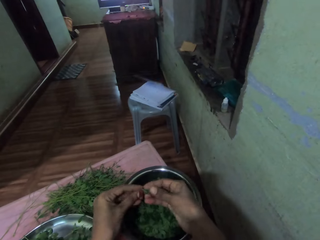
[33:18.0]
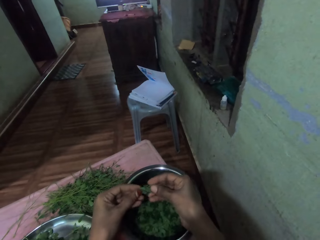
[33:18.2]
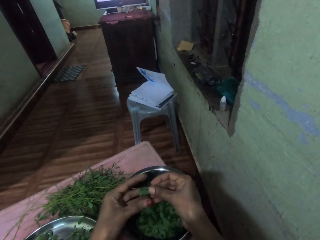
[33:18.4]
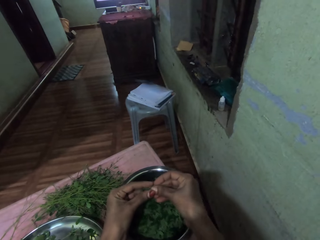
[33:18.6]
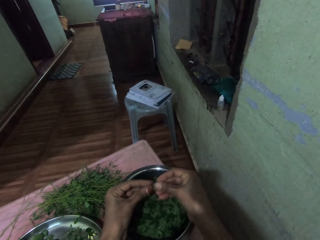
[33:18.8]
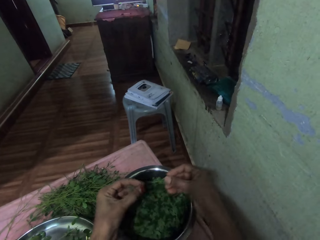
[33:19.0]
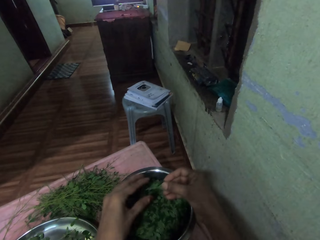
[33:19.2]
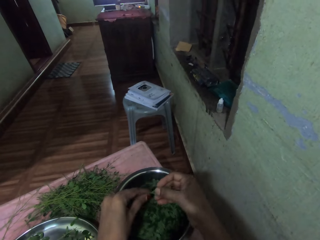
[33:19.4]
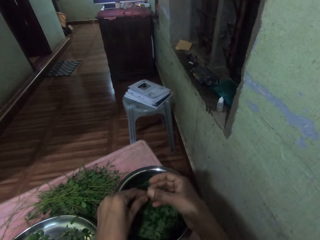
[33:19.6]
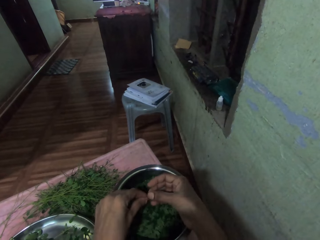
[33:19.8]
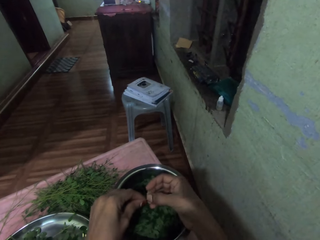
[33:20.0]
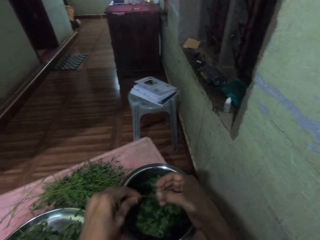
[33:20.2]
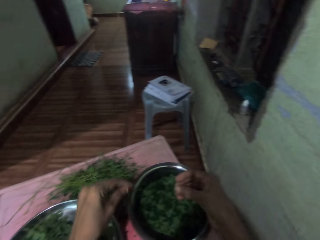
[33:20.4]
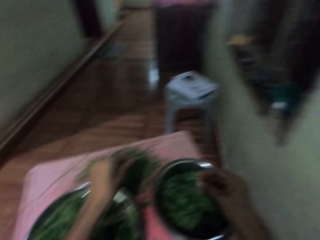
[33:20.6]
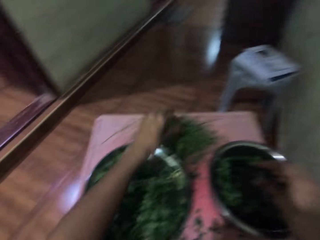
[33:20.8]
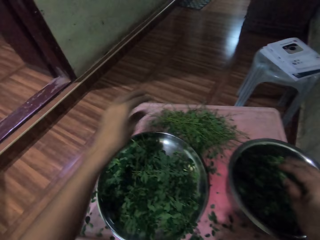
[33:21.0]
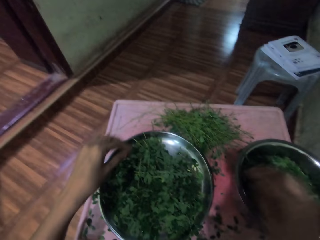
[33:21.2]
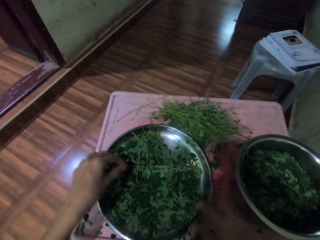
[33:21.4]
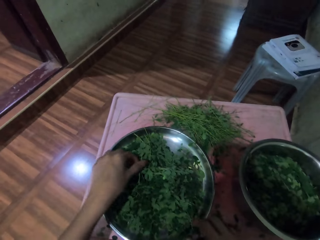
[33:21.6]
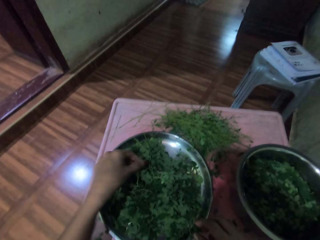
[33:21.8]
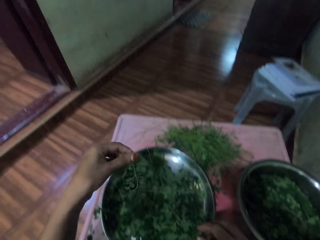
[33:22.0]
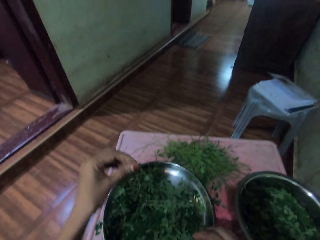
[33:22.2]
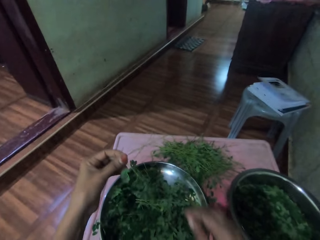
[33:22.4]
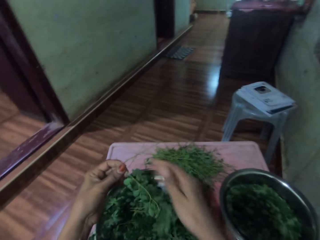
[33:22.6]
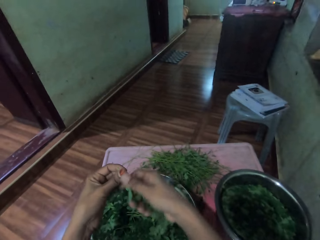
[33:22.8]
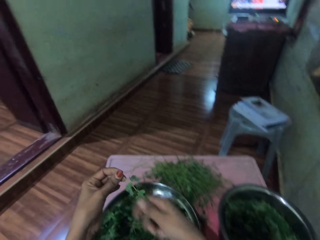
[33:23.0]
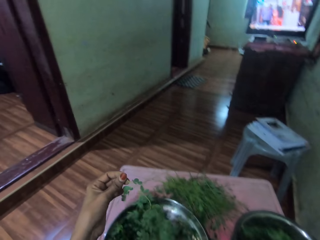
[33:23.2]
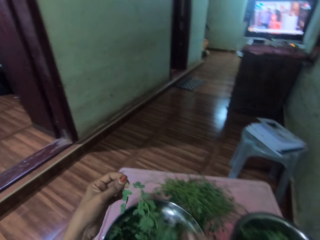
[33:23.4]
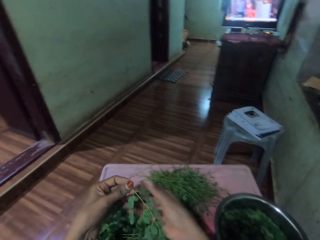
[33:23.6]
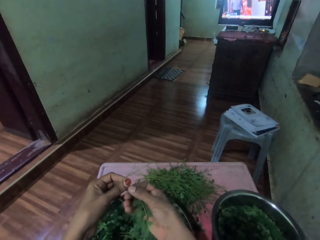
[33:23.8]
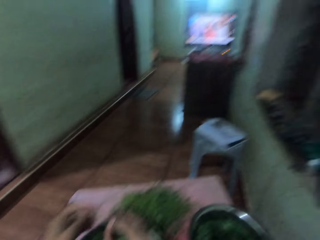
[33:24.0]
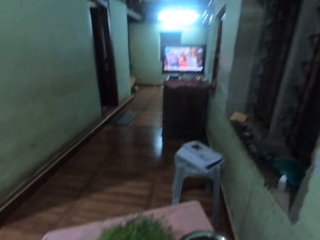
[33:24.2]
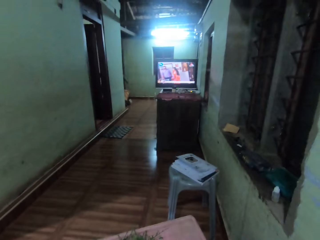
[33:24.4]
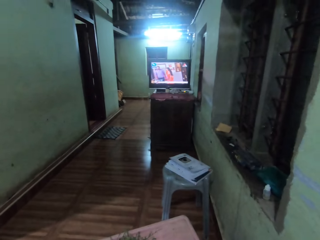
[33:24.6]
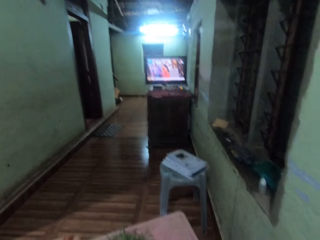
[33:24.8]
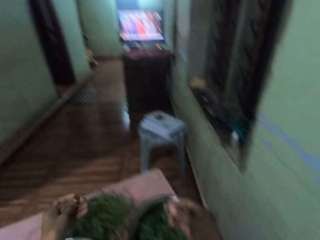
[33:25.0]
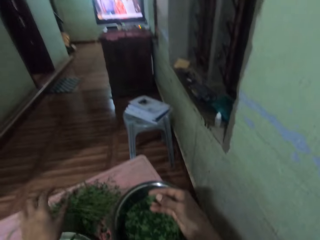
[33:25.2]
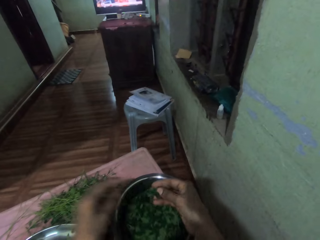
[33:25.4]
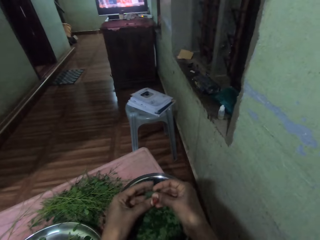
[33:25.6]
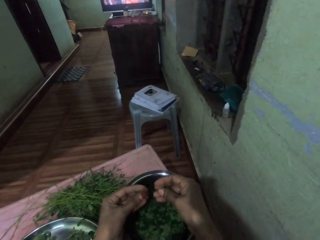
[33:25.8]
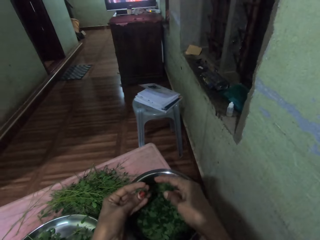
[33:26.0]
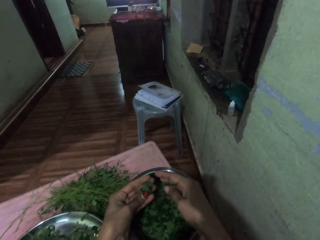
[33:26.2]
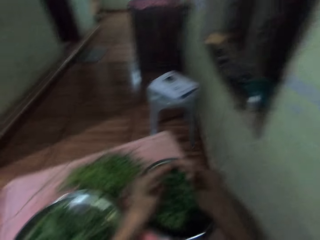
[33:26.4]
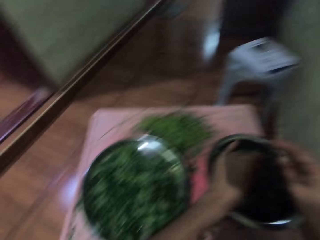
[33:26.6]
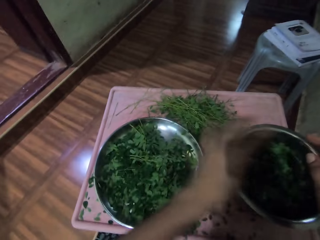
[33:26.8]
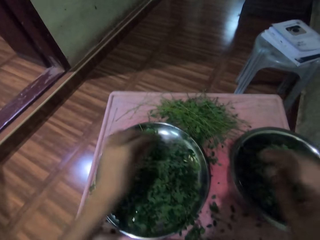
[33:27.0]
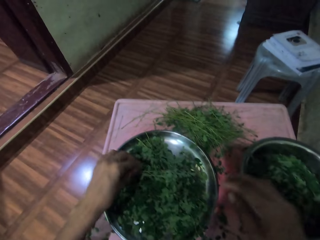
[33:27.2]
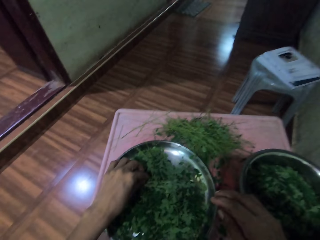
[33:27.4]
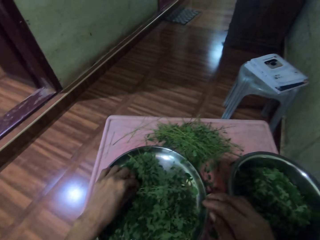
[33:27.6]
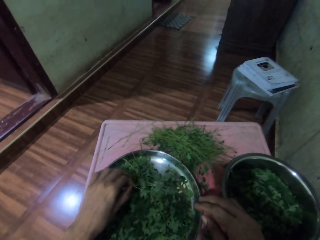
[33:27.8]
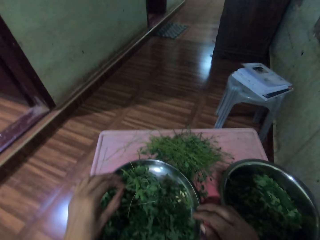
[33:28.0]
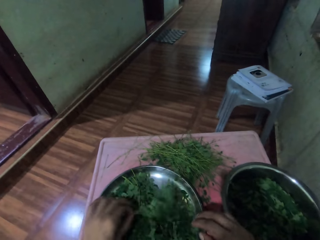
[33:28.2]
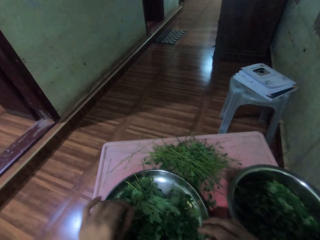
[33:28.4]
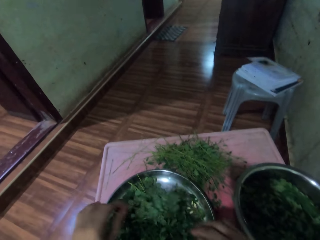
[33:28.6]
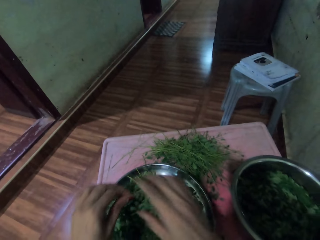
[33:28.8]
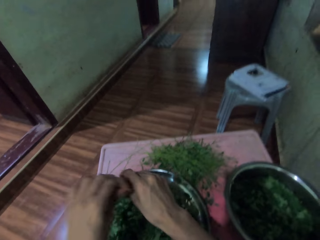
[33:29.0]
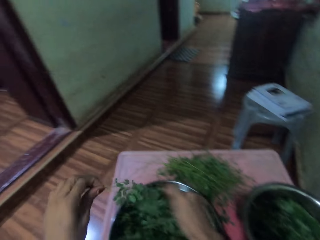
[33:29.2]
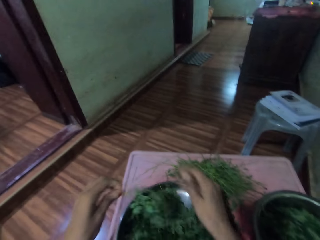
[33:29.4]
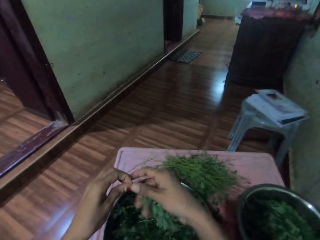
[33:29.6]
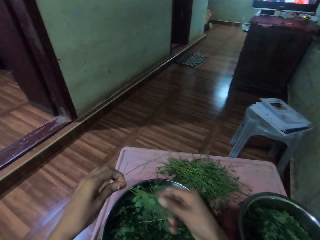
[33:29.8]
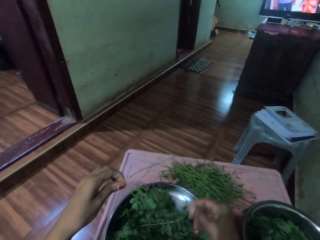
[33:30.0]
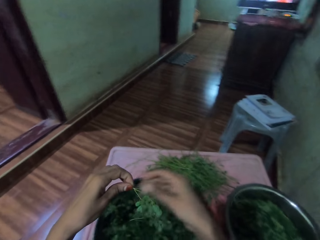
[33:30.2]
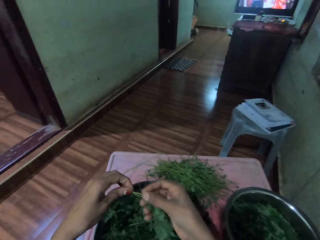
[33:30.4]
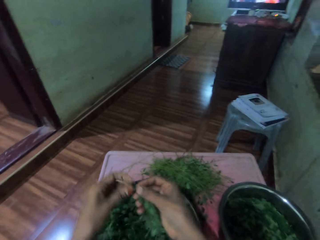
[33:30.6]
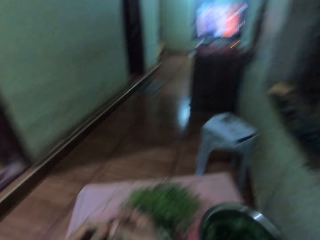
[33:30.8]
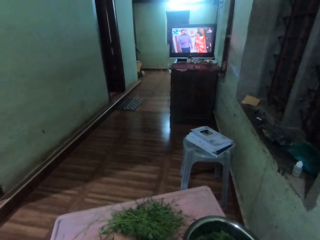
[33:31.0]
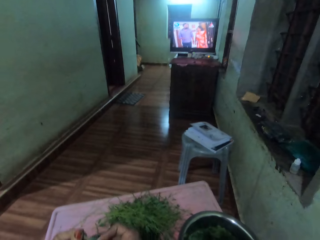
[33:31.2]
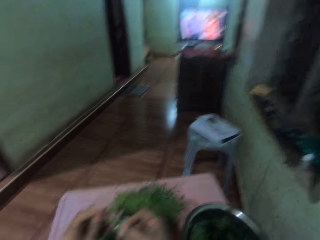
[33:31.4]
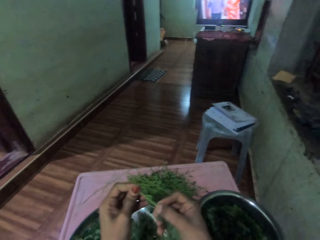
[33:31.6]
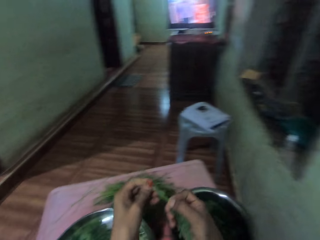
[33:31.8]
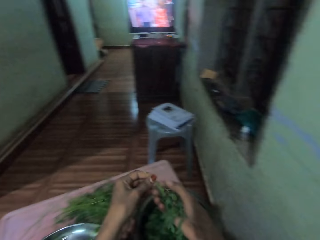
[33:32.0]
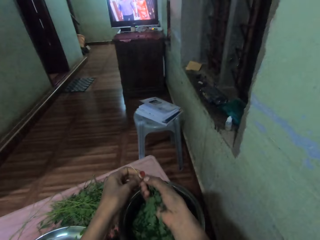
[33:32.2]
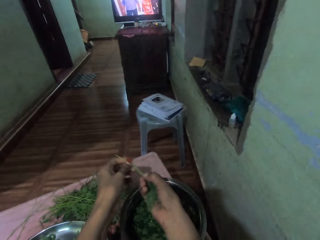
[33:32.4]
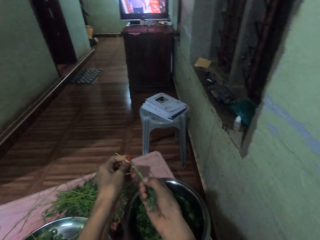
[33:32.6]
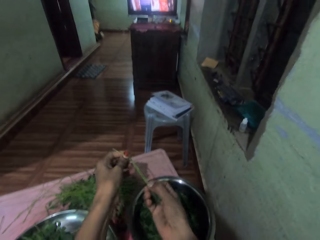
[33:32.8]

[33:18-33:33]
The camera wearer drops down the stem with his left hand. He puts vegetables in the basin. He peels the leaves with his left hand. He drops down the stem with his left hand on the table. He picks the plant with his left hand from the tray. He peels the leaves with his right hand. He removes the vegetables from the stalk. He looks at the television. He puts the leaves on the basin with both hands. He picks the plant with his left hand from the tray. He shakes the plant with his left hand. He peels the leaves with his right hand. He removes the vegetables from the stalk.

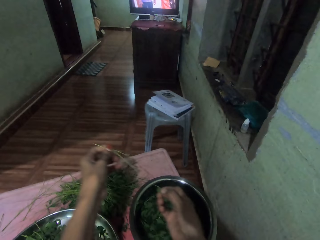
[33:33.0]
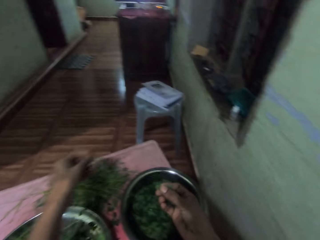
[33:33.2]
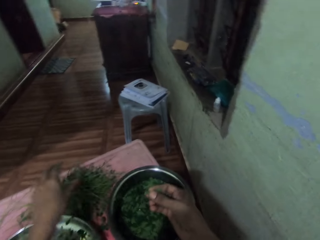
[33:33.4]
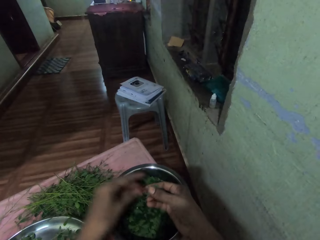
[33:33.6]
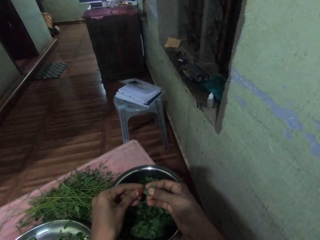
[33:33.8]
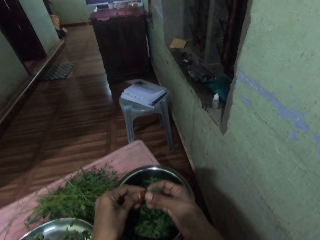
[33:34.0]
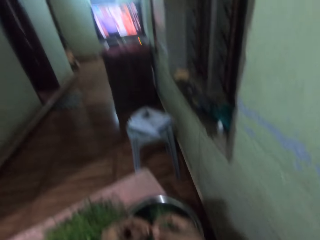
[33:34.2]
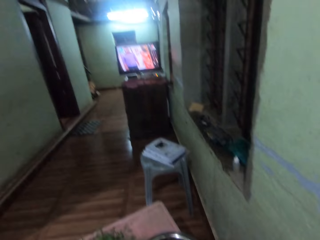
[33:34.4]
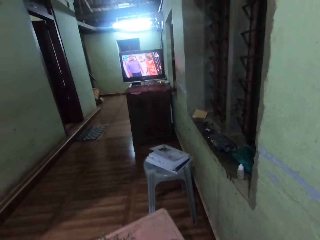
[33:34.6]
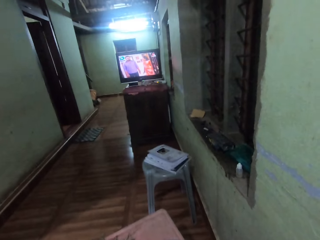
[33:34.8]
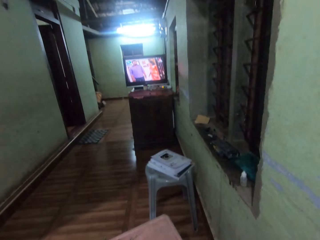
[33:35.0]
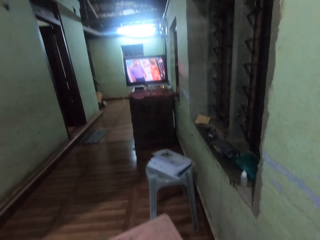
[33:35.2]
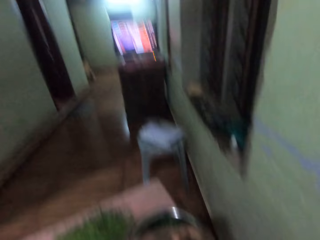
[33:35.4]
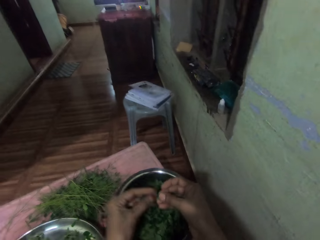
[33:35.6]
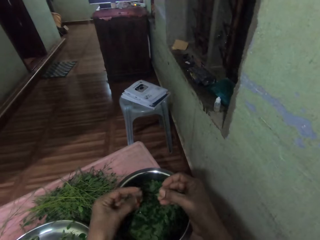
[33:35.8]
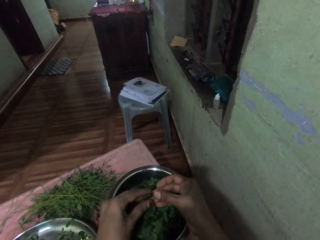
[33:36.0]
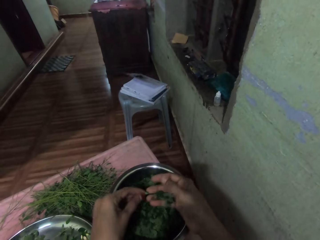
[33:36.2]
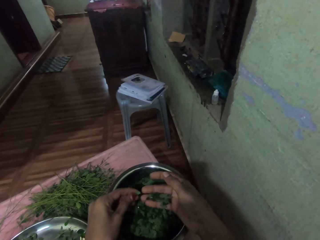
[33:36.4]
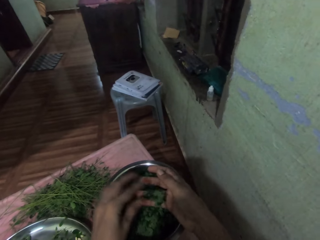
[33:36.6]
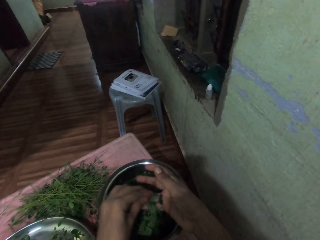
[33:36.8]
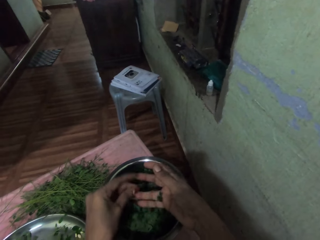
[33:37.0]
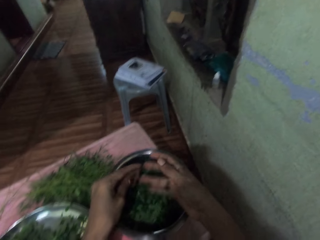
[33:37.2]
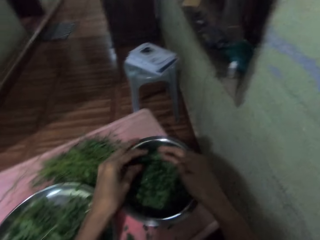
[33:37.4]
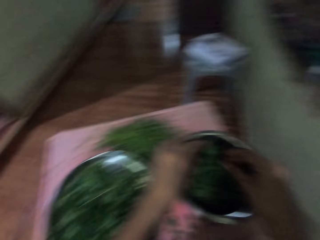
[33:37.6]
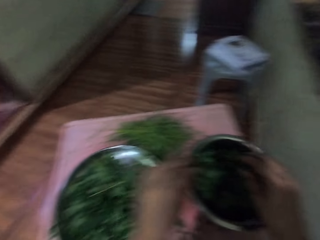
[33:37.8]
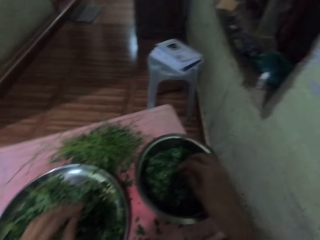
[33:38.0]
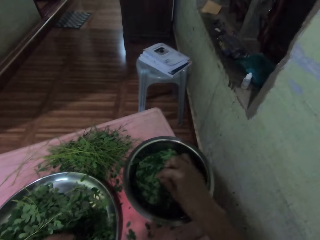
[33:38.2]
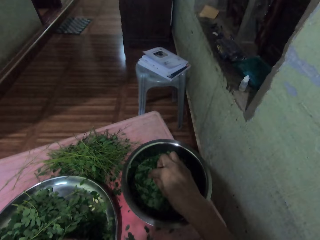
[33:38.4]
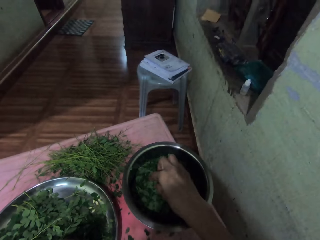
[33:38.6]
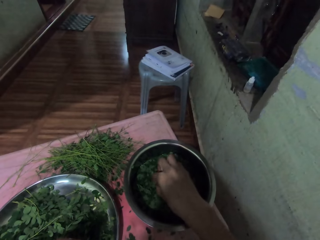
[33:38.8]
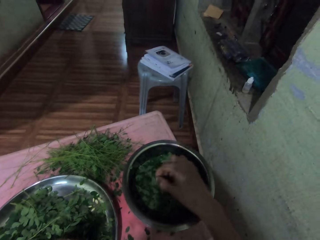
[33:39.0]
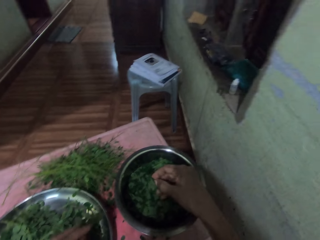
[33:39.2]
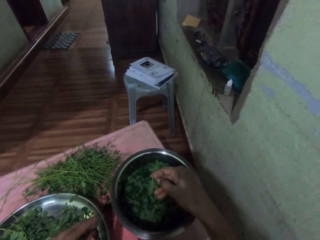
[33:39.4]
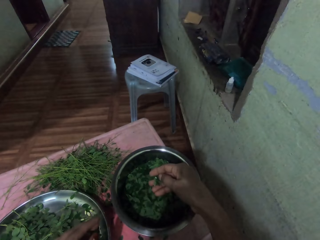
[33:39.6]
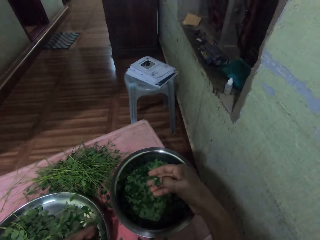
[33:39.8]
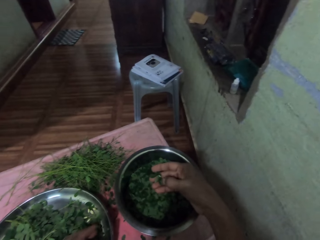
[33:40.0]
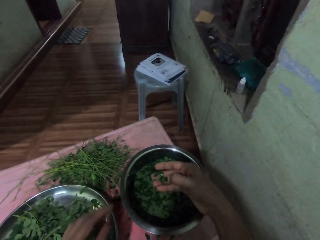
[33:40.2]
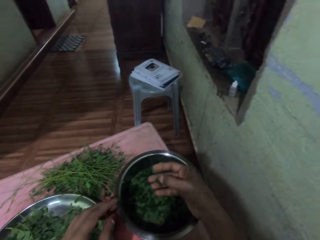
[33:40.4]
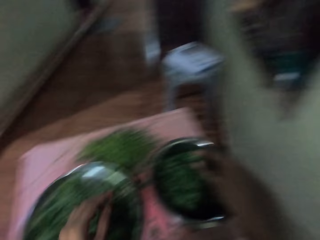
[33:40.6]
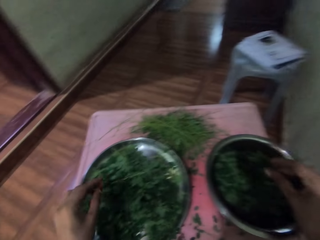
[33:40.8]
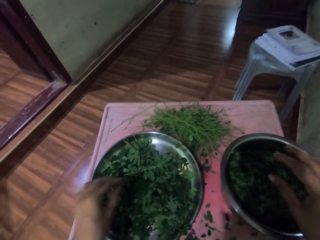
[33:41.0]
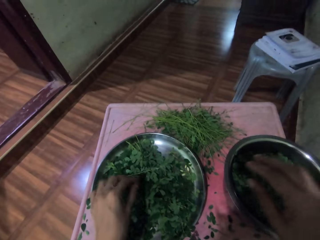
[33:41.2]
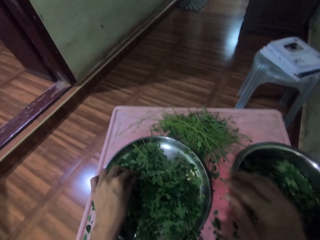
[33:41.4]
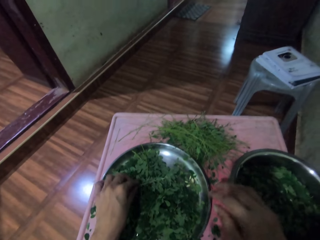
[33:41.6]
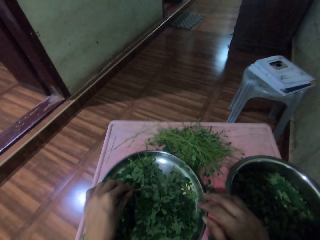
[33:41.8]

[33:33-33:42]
The camera wearer drops down the stem with his left hand on the table. He looks at the television. He puts the leaves on the basin with both hands. He picks a leaf with his right hand.
